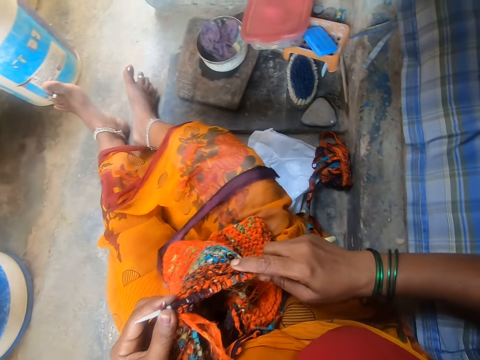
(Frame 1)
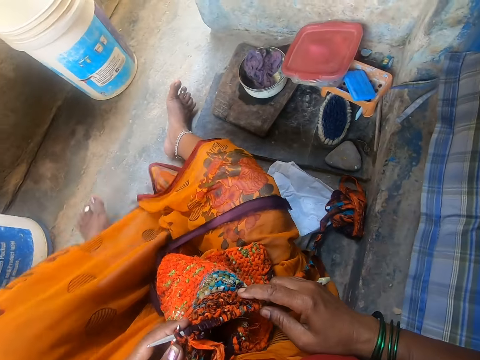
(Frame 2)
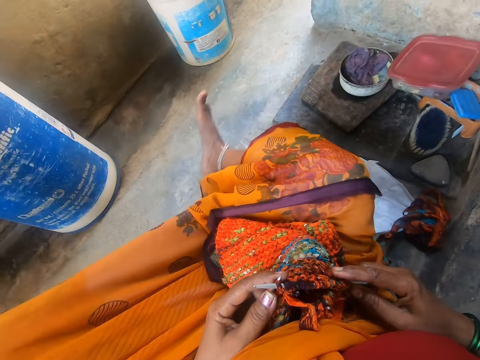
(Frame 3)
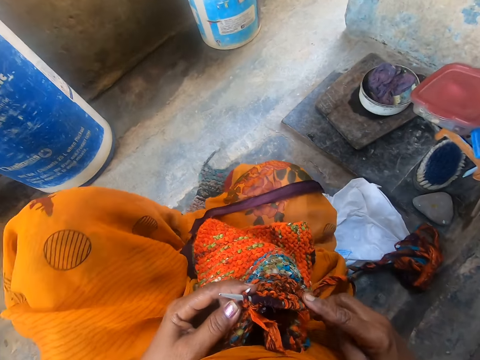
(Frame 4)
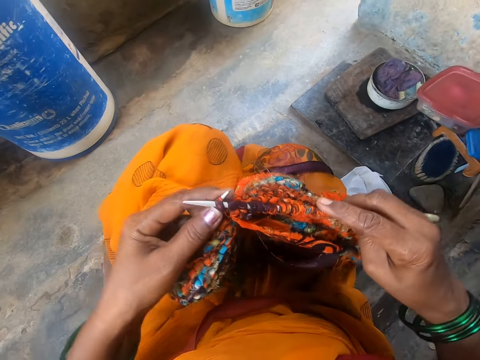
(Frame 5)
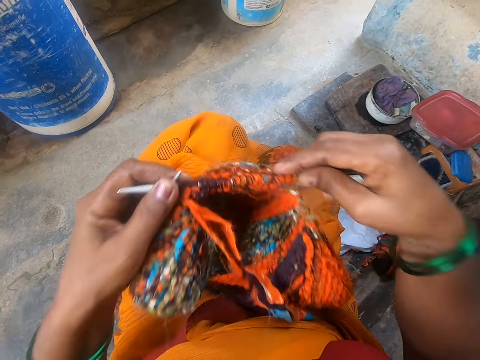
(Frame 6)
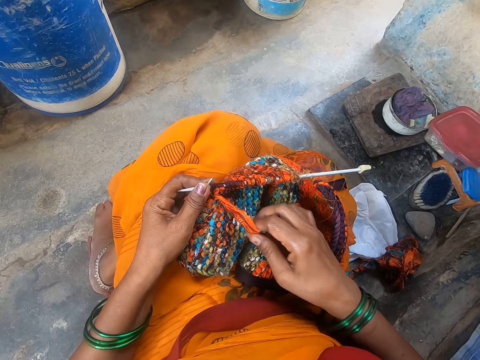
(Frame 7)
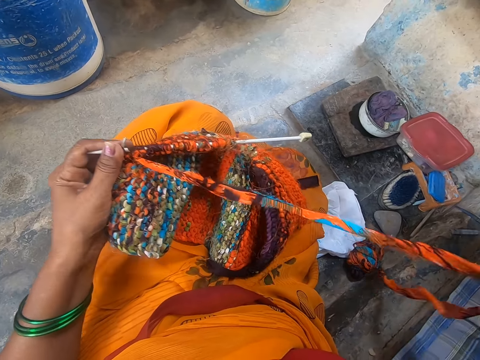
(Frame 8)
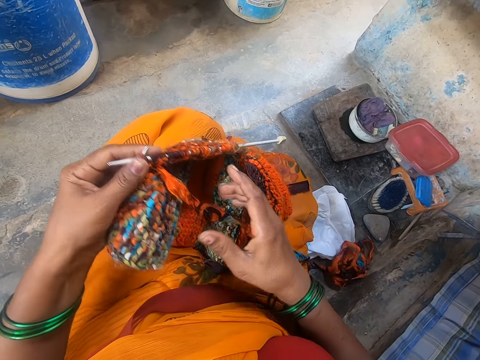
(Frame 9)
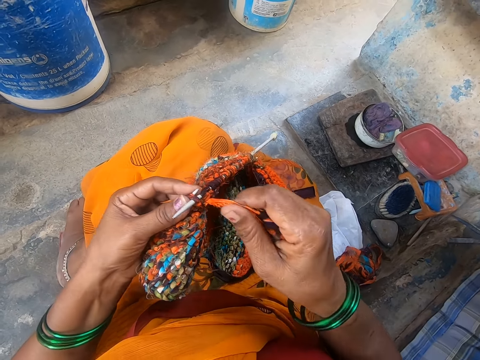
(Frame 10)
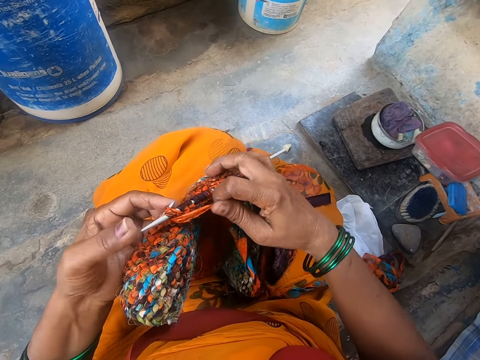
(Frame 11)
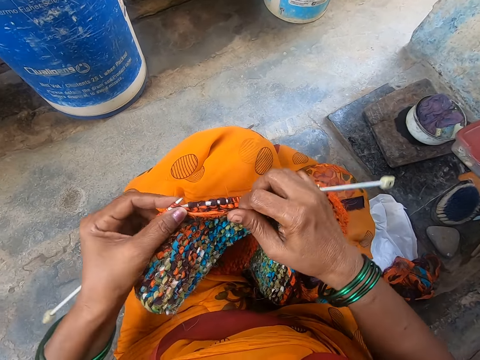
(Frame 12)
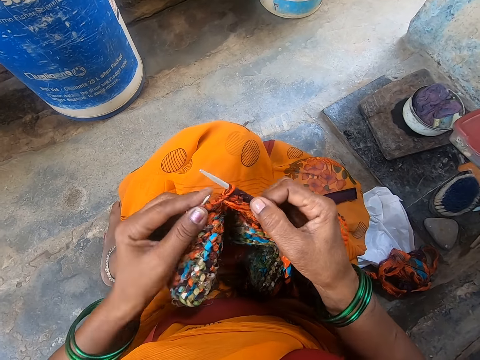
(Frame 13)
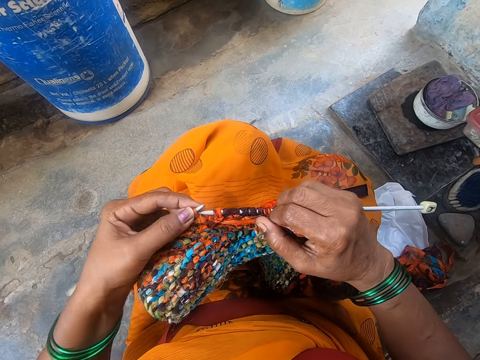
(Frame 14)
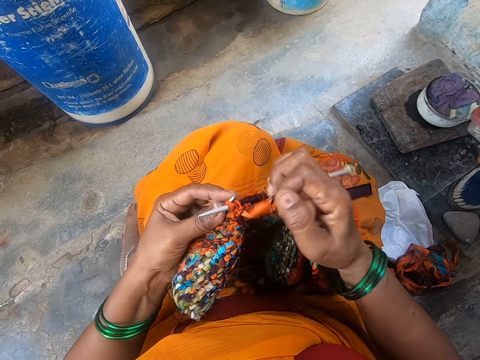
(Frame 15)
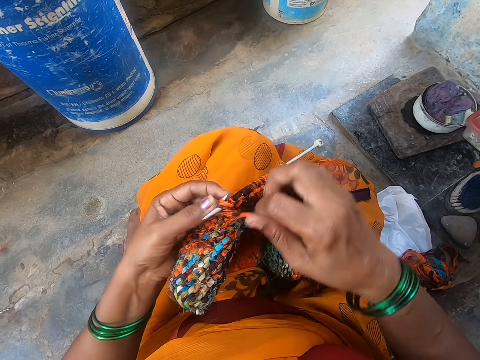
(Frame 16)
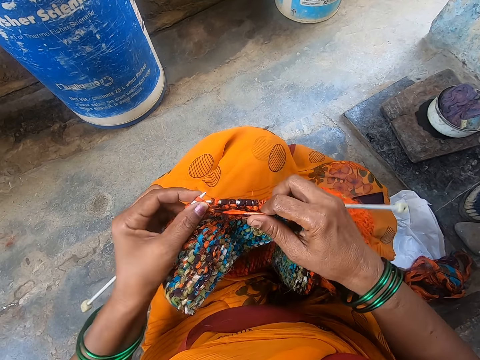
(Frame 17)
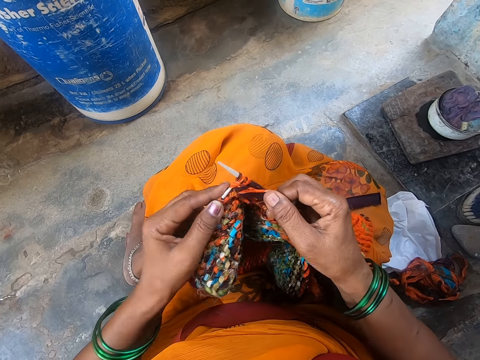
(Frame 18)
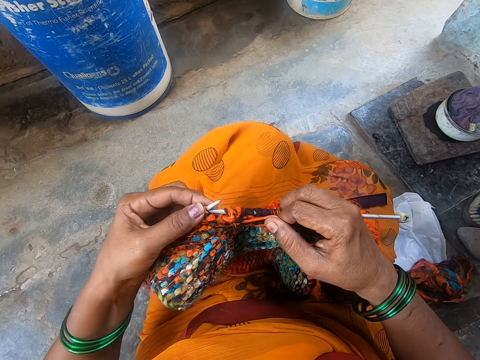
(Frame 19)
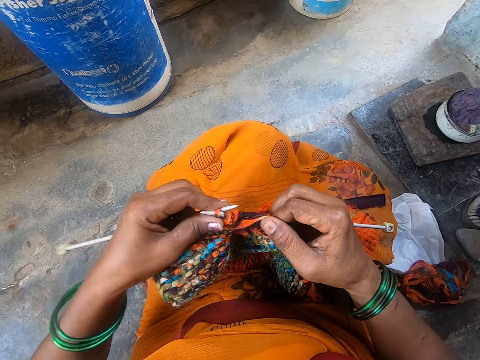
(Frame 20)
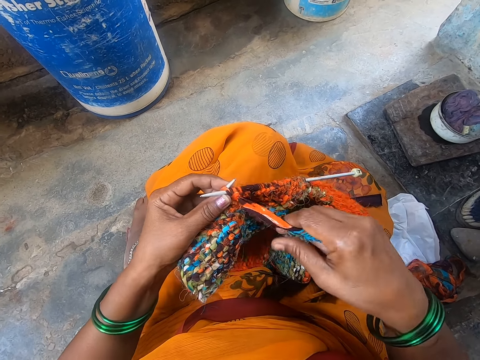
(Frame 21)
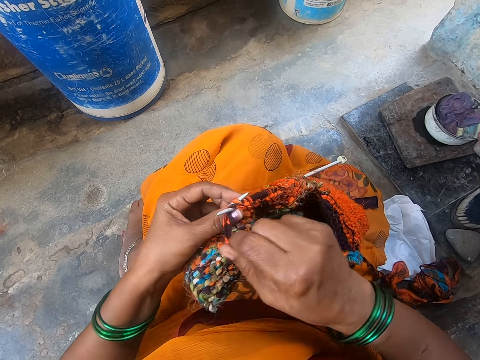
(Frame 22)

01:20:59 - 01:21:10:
The camera wearer pulls a thread. They knit a fabric using a crochet.

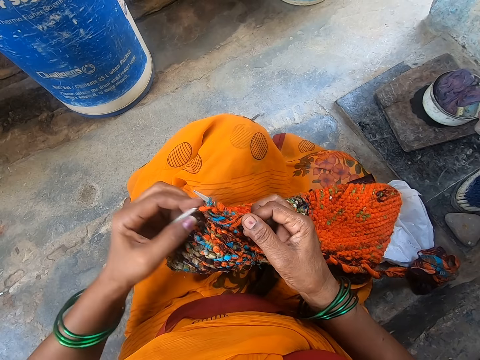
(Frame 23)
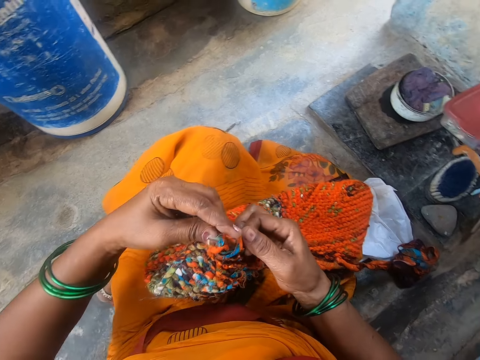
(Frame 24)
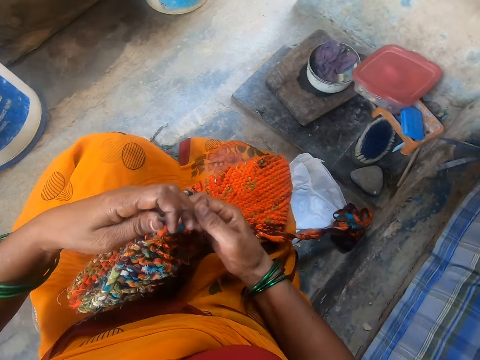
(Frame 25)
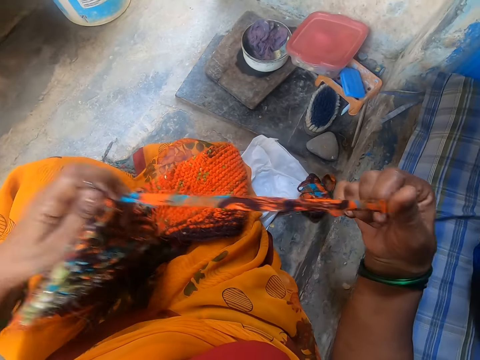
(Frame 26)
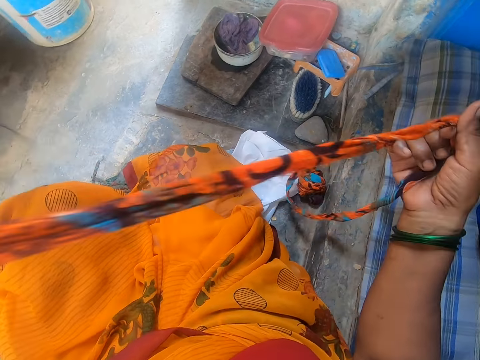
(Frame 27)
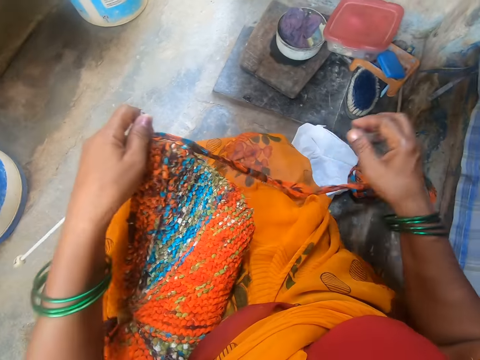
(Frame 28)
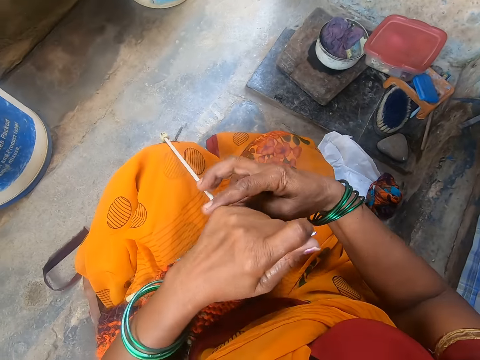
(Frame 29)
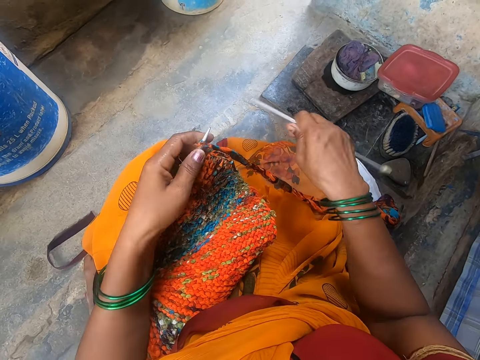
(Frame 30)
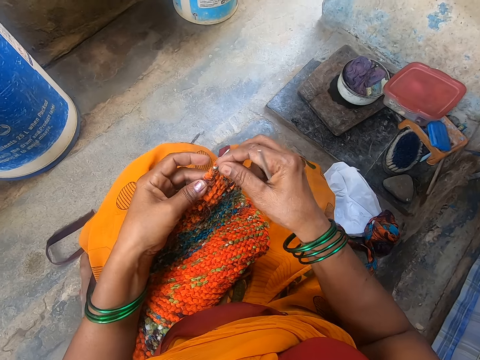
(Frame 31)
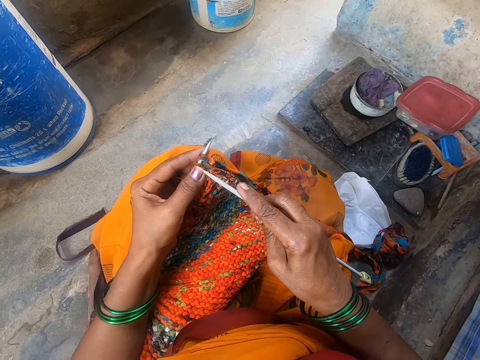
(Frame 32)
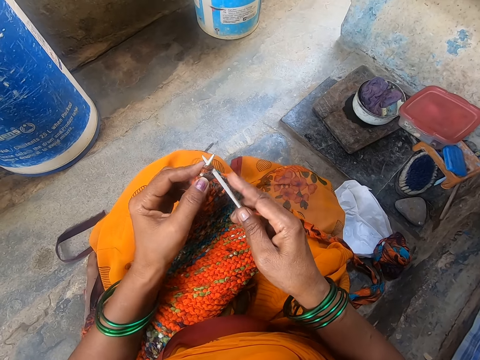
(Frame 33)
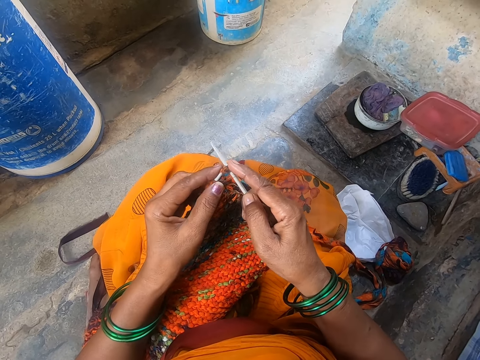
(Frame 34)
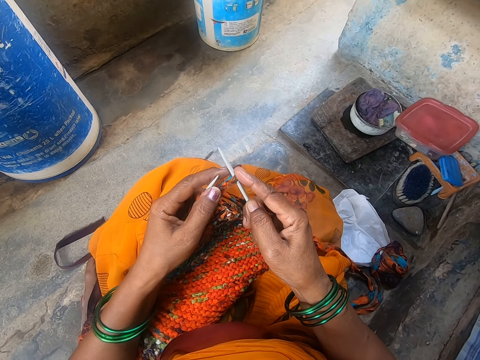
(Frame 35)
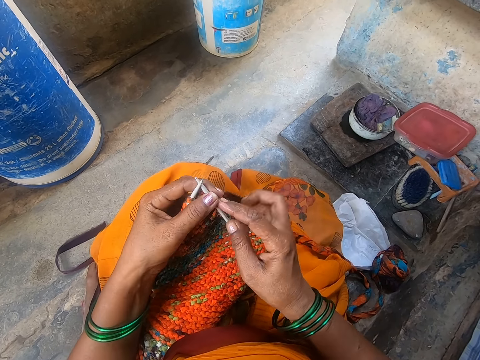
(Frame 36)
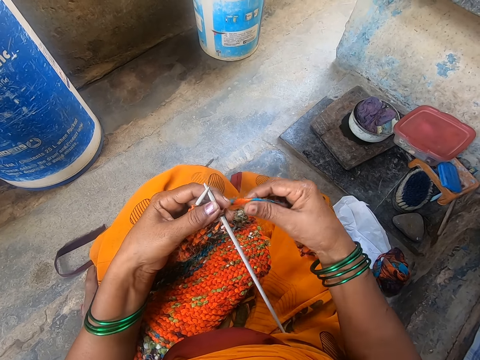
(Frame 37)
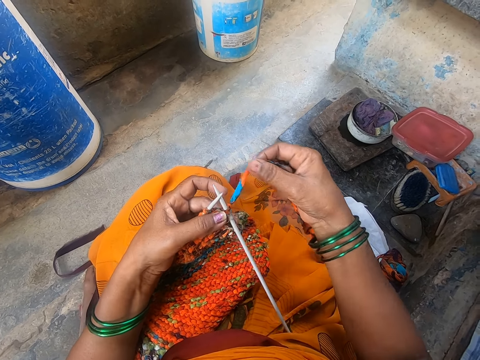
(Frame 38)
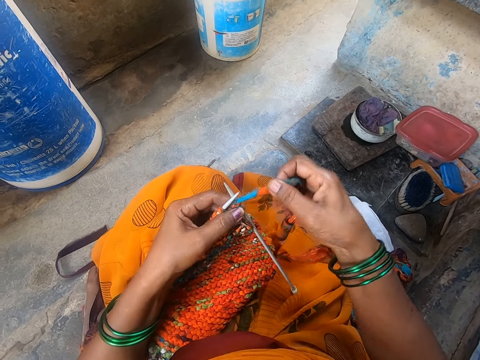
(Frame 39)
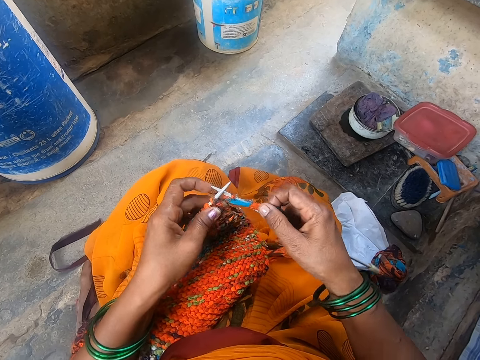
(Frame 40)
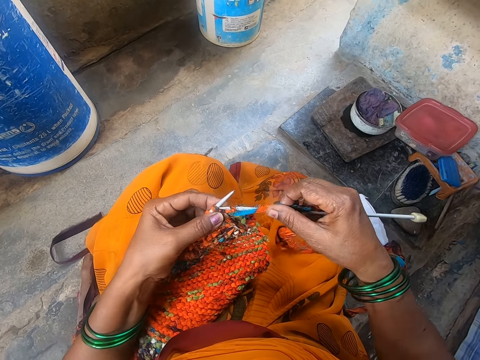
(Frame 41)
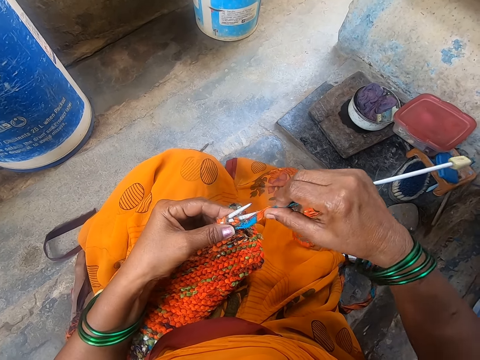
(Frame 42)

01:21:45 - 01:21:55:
The camera wearer straightens the thread. They pull the thread. They remove a needle from the cloth. They knit a fabric using a crochet.

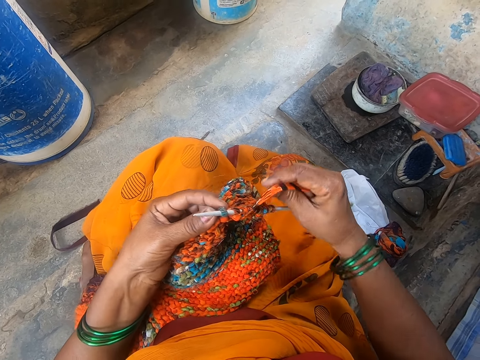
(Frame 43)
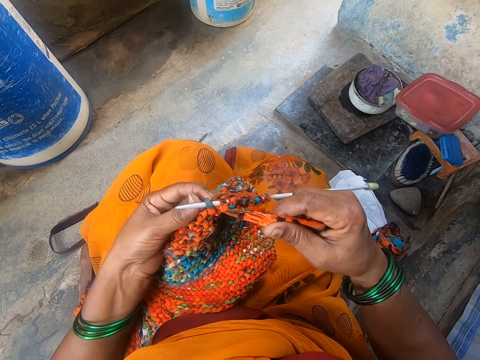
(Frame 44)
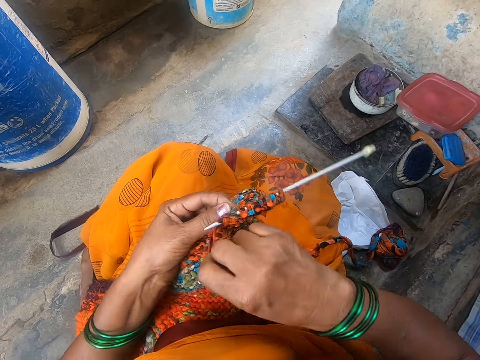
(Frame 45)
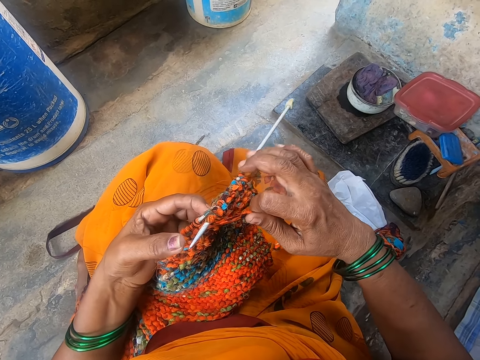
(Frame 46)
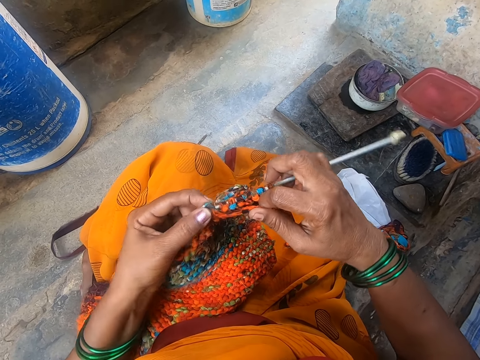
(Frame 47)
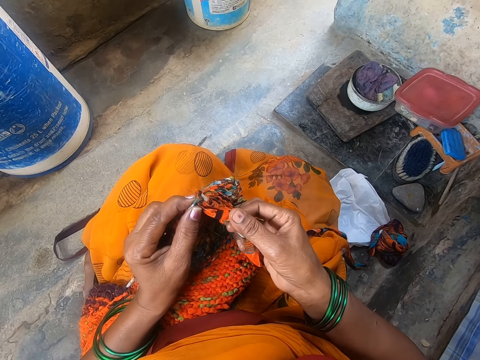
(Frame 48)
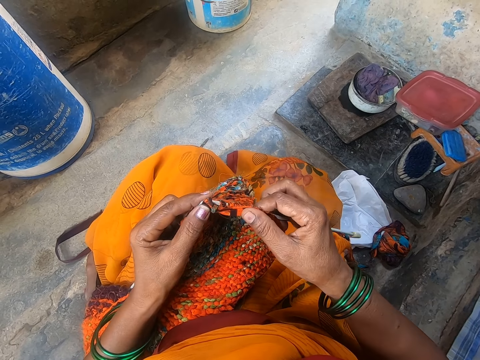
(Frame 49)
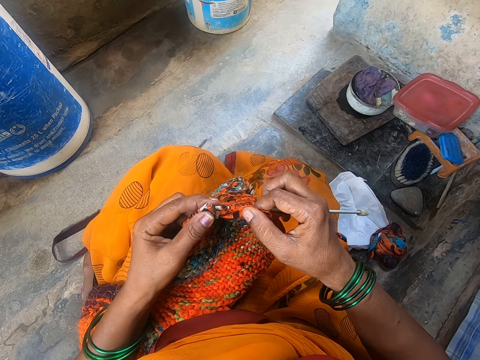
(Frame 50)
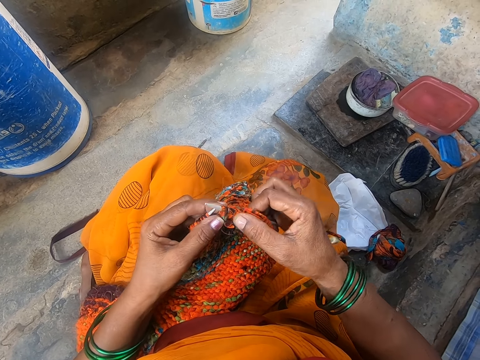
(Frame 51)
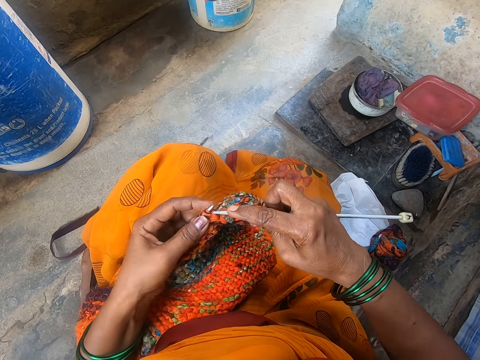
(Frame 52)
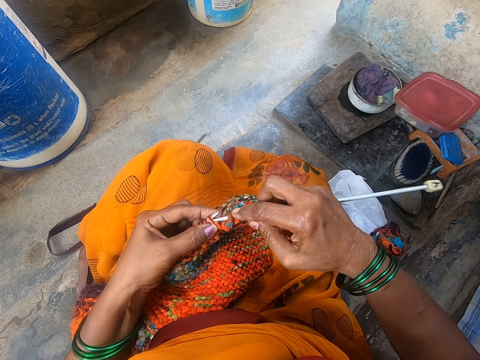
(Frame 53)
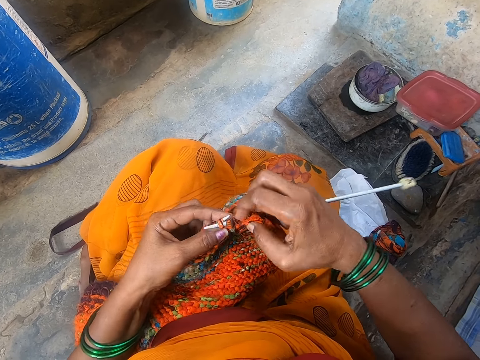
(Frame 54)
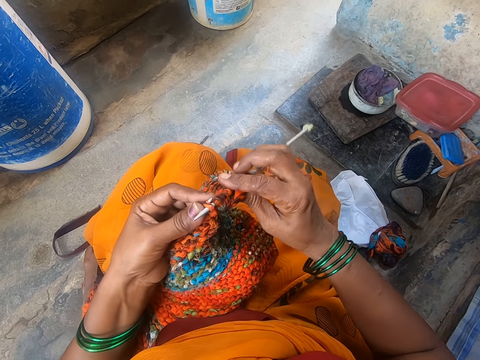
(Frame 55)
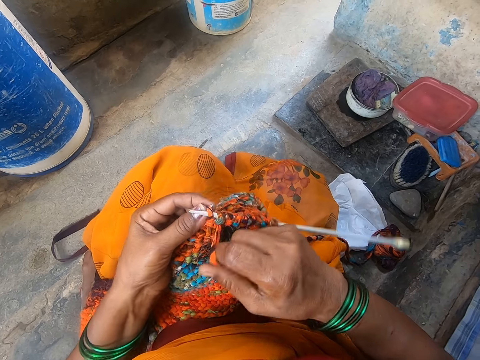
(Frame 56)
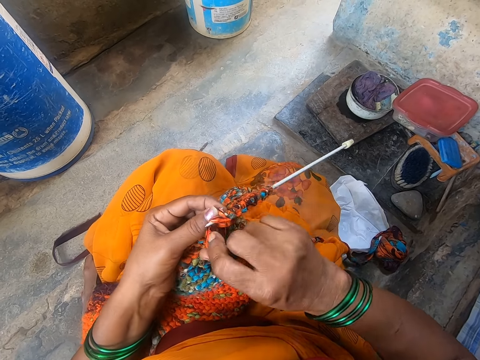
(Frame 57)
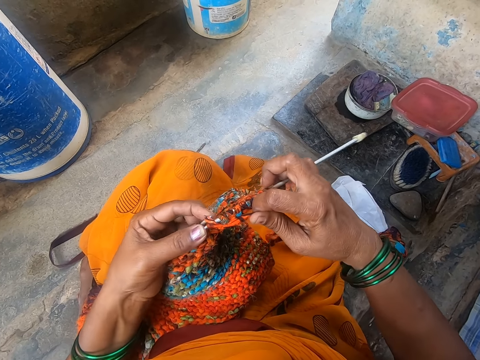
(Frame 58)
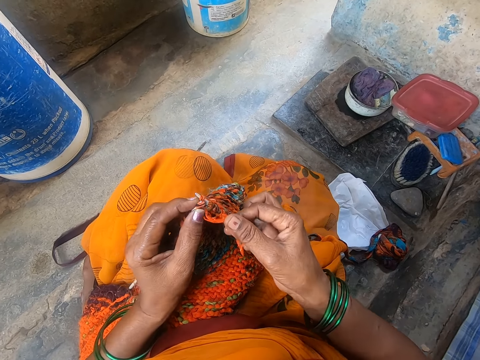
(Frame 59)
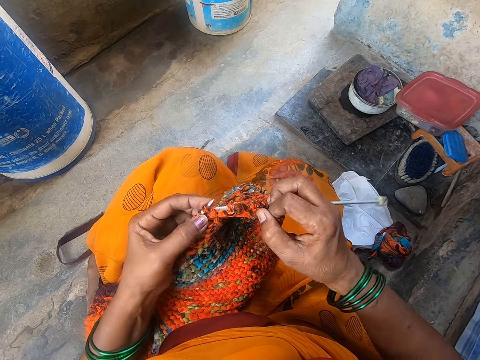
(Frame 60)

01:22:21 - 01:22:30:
The camera wearer rotates the thread on the needle with the right hand. They insert the needle on the cloth with the right hand. They rotate the thread on the needle with the right hand.
